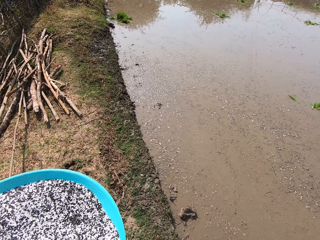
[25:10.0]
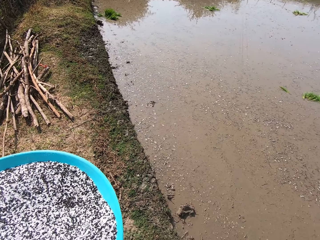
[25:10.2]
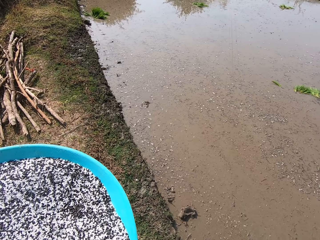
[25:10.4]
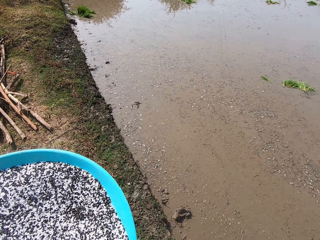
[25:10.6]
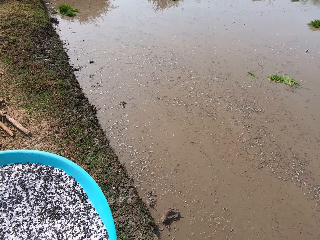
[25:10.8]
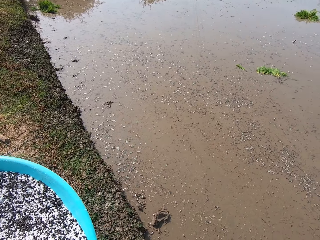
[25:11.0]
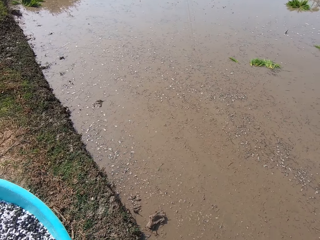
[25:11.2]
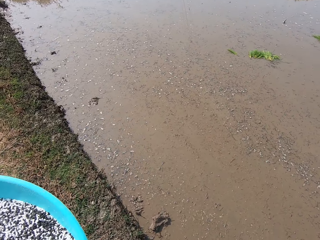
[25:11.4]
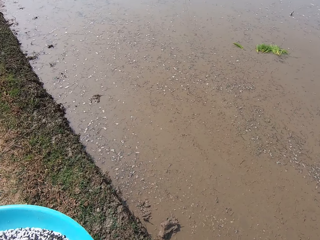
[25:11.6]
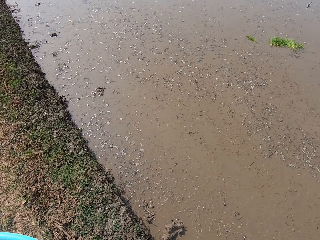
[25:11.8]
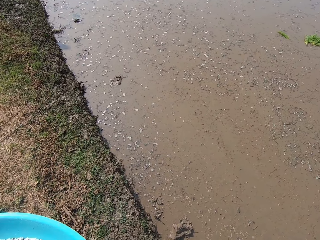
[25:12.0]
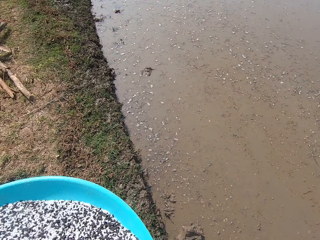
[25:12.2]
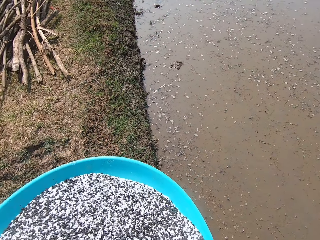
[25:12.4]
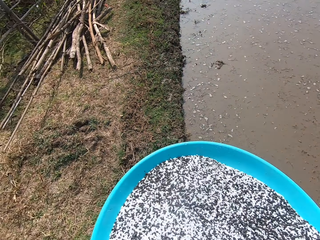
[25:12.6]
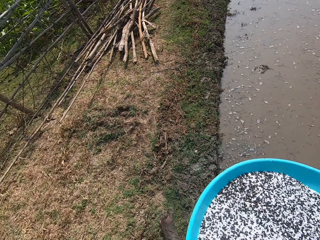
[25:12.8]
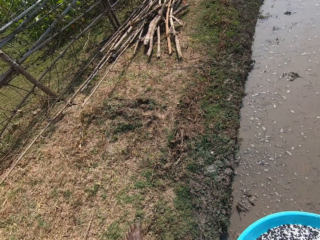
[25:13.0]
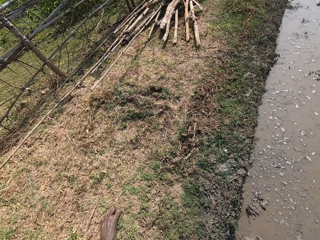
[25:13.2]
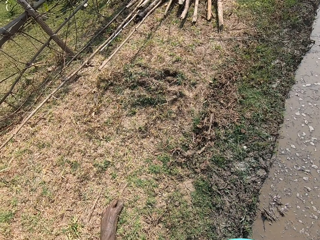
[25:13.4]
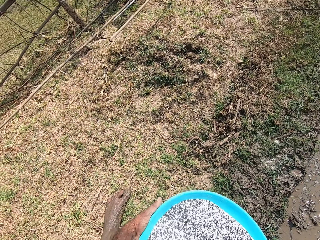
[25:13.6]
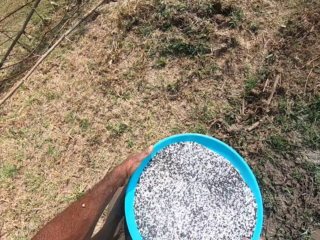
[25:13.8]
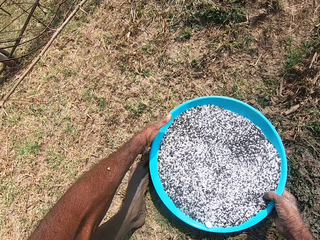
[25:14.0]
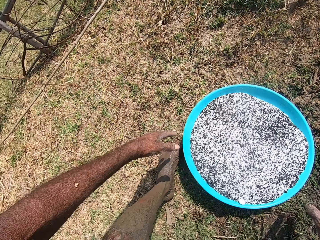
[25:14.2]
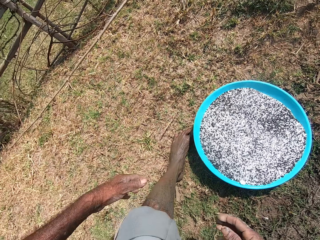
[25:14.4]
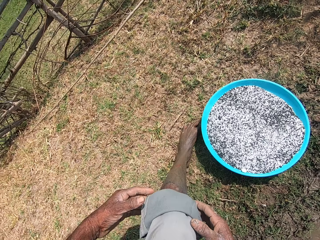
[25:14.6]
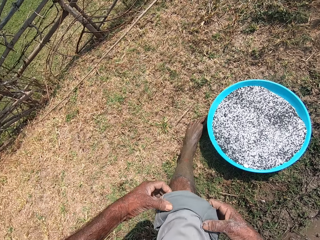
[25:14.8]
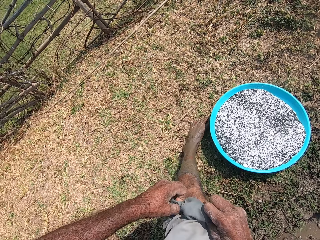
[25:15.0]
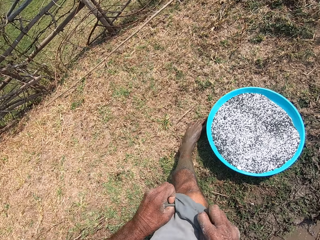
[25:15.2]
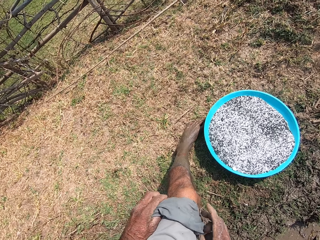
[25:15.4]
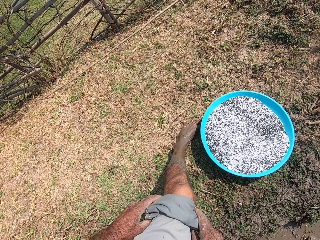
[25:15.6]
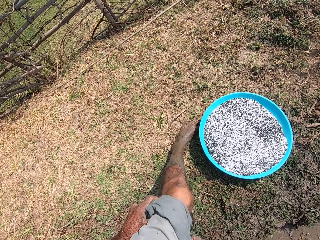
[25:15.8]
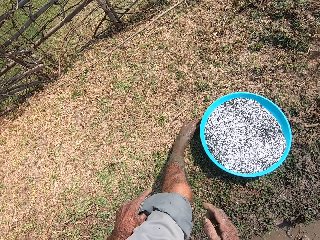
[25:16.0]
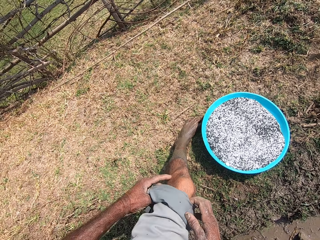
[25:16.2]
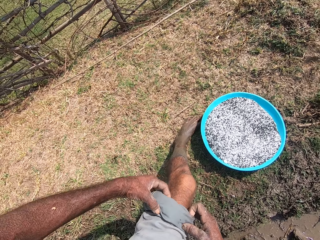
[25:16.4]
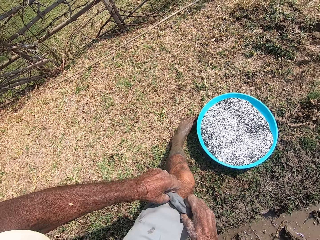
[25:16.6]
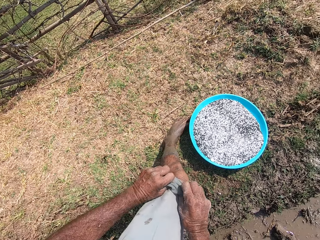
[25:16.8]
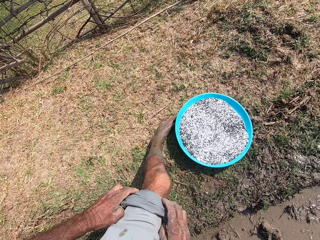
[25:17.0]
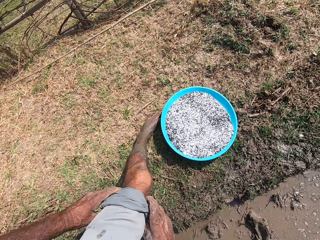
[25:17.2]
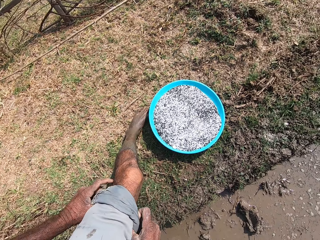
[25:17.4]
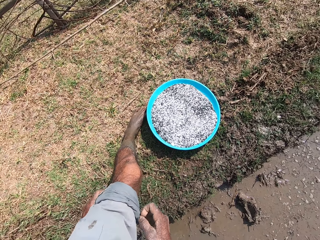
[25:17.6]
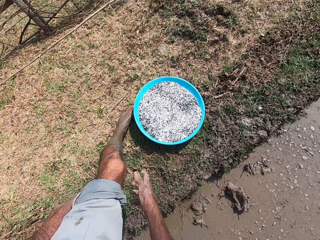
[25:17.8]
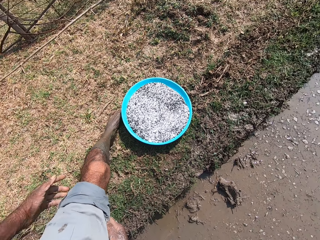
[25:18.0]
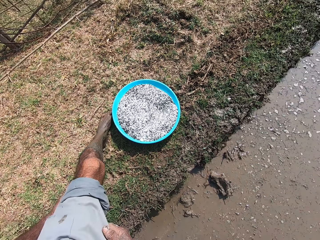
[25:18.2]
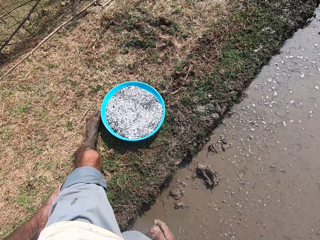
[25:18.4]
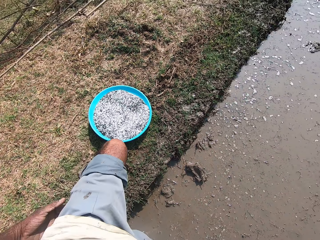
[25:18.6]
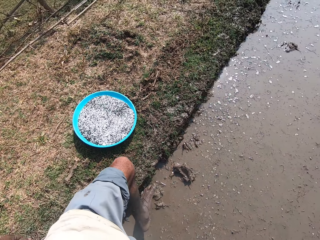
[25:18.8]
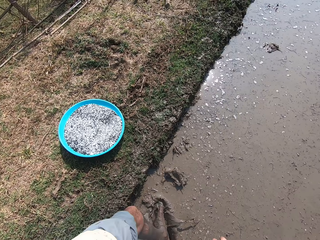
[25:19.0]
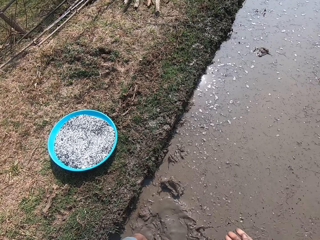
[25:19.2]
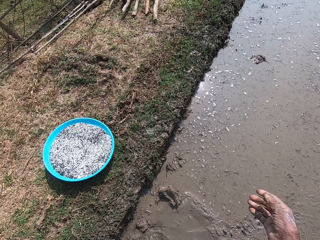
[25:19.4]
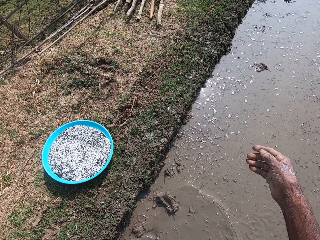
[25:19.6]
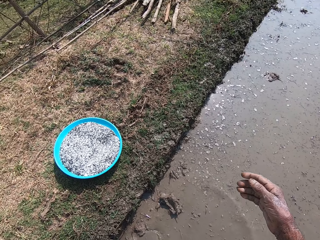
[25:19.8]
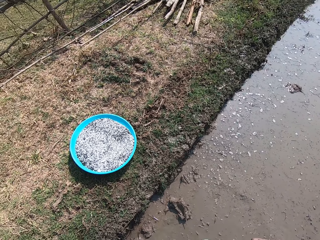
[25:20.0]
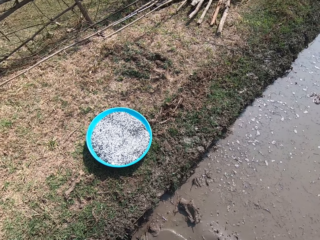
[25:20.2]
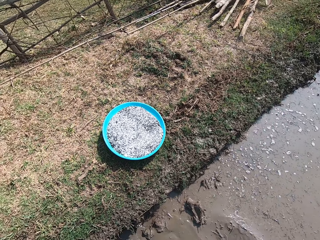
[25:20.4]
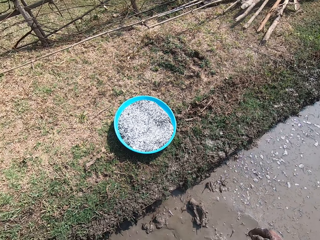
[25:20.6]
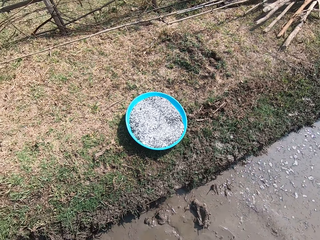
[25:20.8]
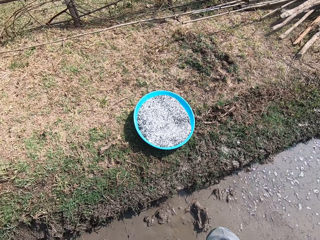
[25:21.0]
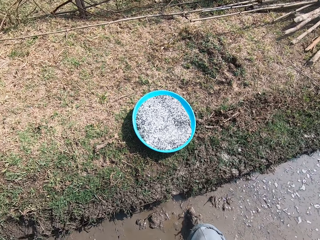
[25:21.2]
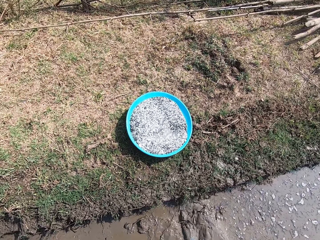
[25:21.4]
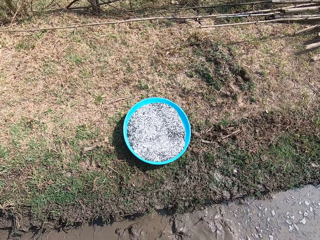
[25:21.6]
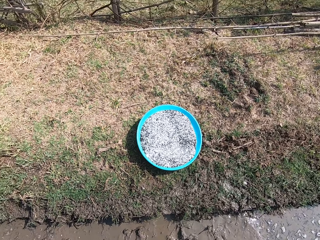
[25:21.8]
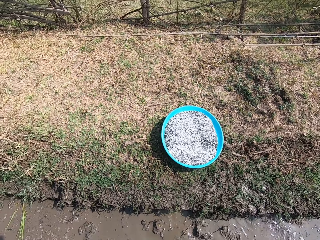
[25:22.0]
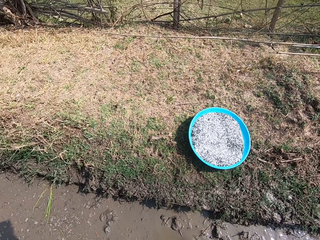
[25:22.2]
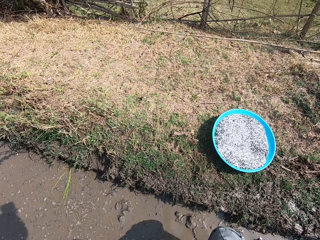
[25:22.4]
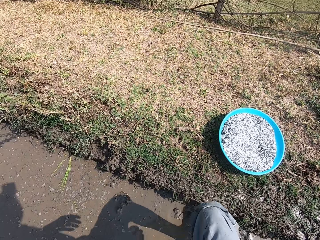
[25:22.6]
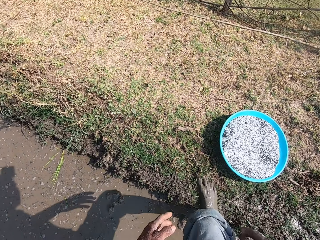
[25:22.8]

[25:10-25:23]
The camera wearer drops the bowl on the ground with both hands. He adjusts his cloth with both hands. He rolls the trouser. He steps into the river. He walks on water.

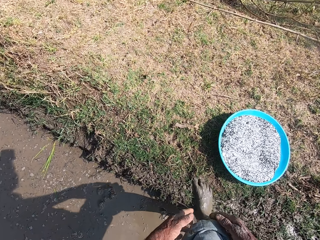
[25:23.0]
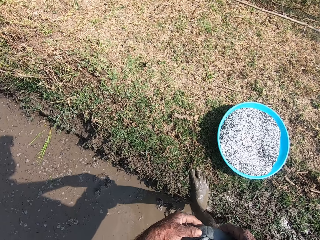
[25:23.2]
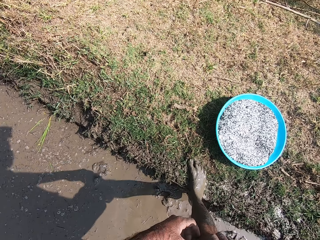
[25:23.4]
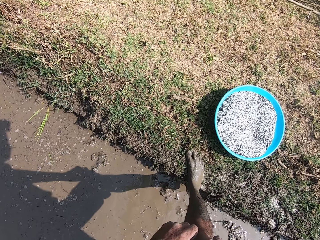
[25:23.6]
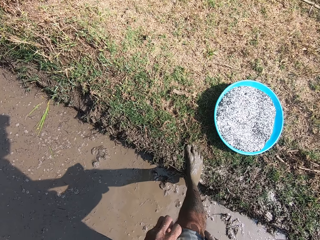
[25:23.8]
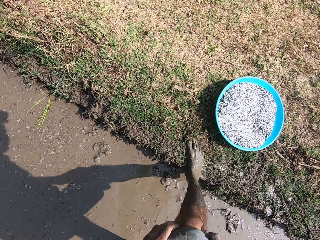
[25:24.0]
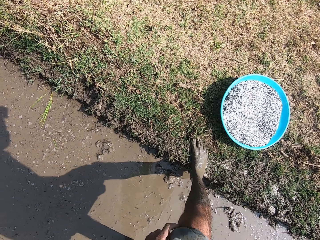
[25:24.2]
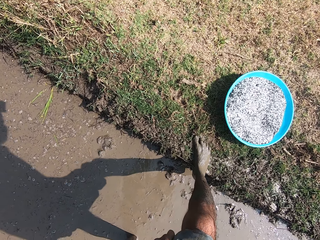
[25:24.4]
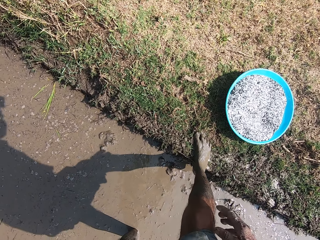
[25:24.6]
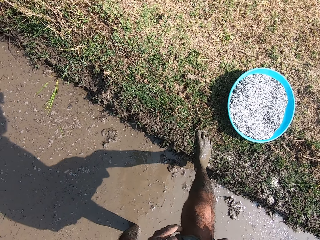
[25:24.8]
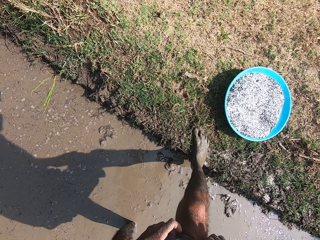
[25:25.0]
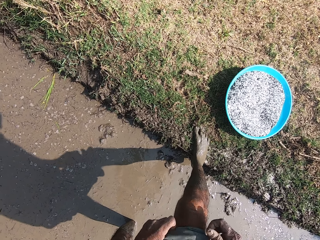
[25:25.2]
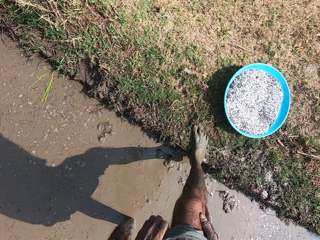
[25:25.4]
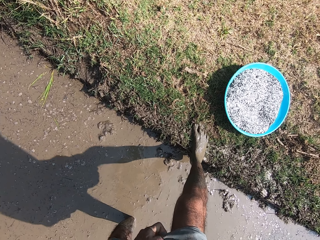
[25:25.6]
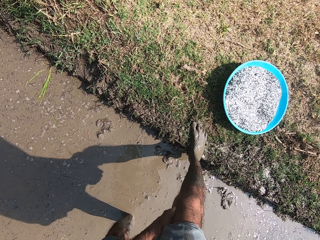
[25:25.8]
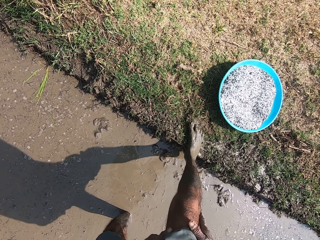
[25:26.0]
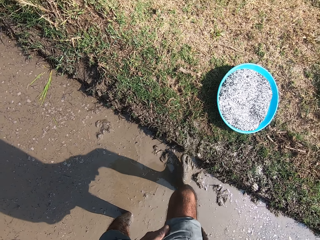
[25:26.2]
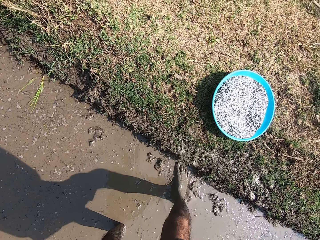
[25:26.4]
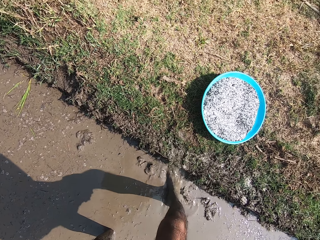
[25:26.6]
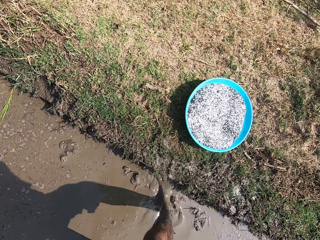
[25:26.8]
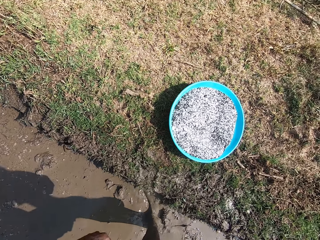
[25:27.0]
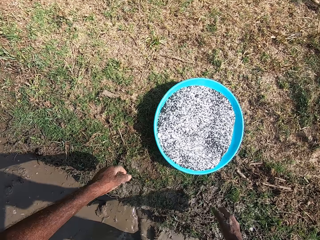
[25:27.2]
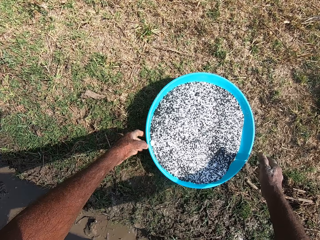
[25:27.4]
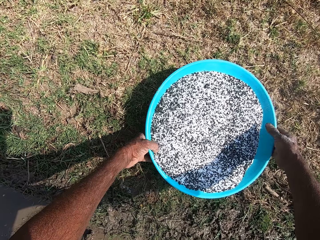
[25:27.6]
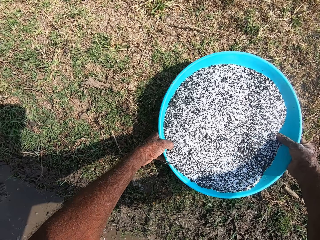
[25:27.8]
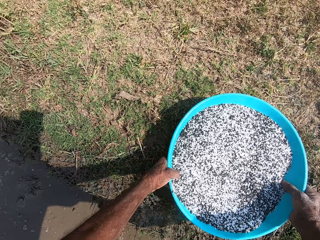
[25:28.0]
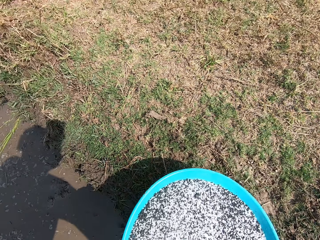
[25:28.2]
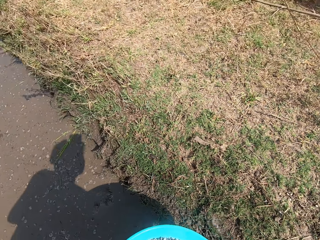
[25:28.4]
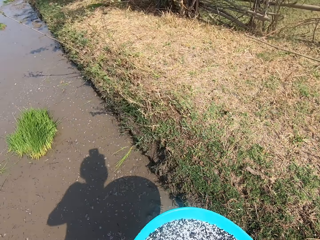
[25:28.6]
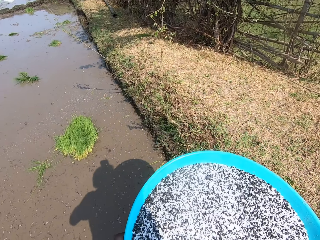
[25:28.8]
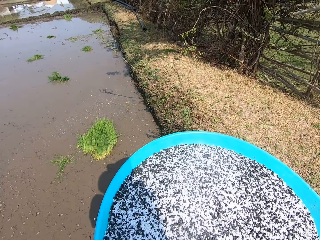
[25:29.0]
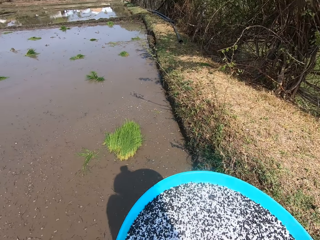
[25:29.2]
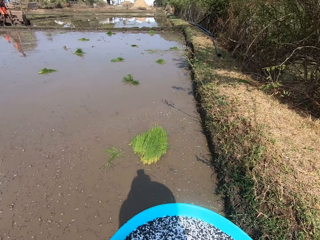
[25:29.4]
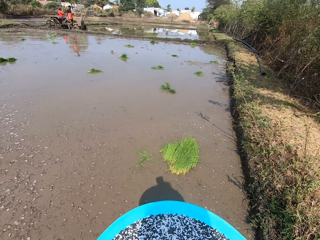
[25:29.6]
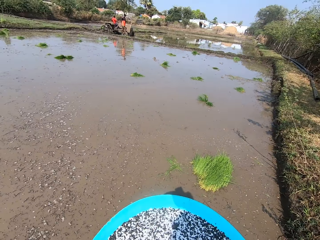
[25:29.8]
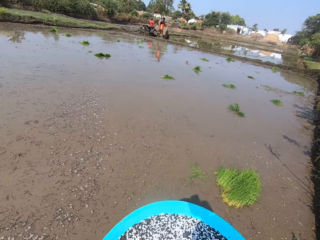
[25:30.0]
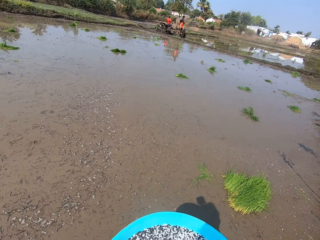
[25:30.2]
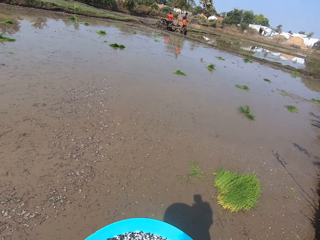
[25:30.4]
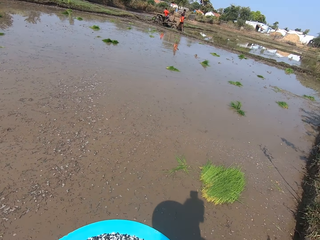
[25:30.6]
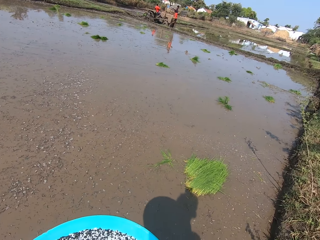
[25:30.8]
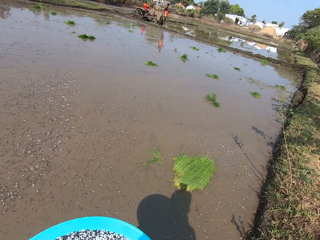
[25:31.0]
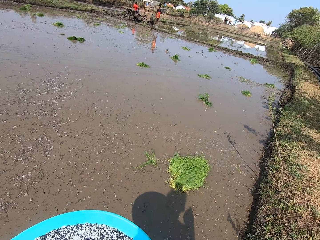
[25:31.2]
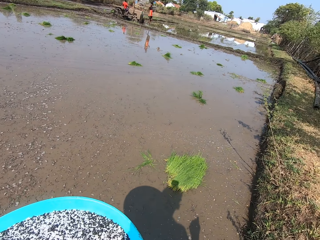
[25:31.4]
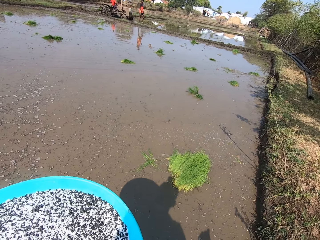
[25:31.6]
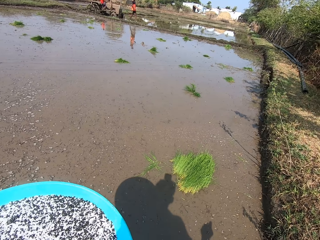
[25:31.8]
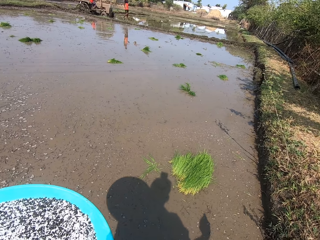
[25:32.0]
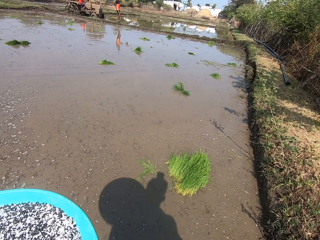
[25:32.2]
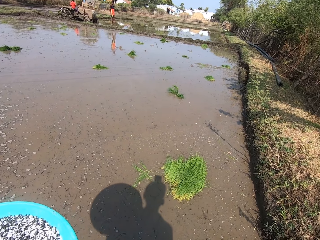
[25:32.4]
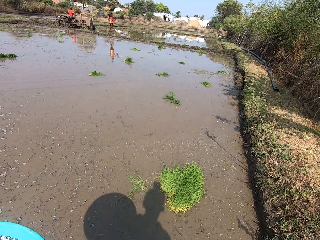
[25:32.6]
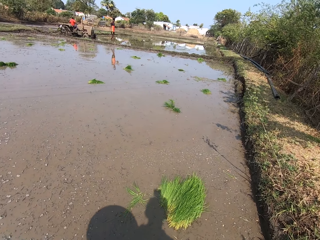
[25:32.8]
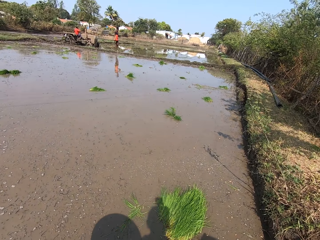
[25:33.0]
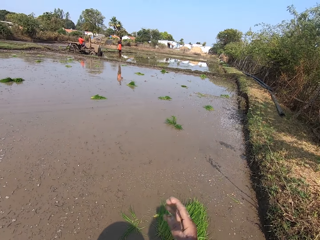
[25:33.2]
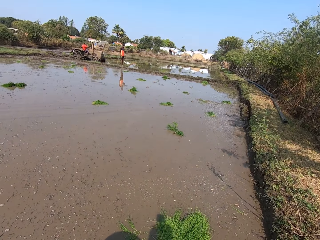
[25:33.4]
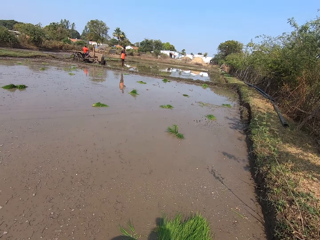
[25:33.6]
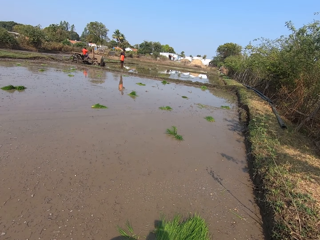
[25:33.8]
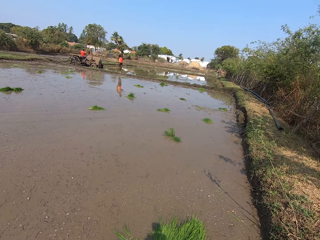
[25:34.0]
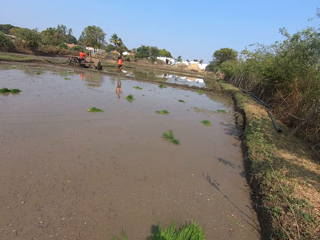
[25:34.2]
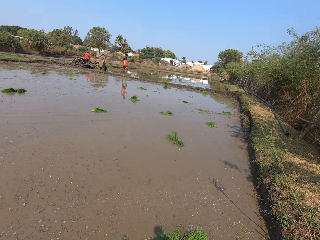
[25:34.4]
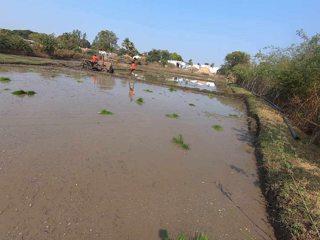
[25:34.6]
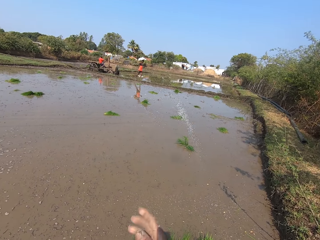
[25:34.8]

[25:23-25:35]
The camera wearer adjusts his cloth with both hands. He rolls the trouser on the right foot. He steps on water. He picks the bowl from the ground with both hands. He walks on water. He sprays some fertilizer in the river with his right hand.
